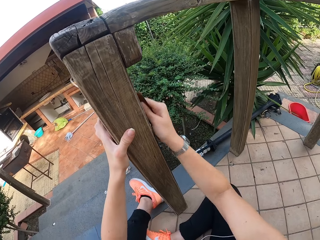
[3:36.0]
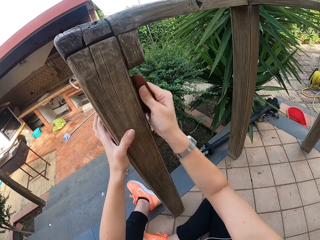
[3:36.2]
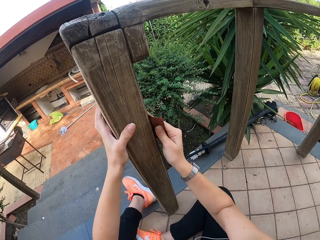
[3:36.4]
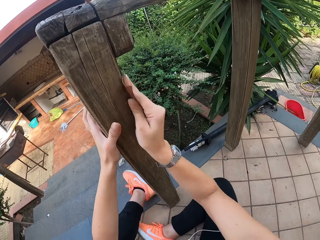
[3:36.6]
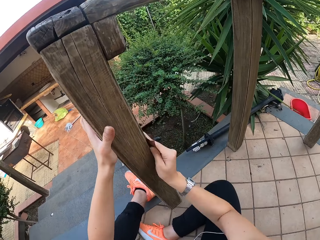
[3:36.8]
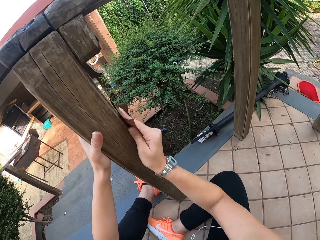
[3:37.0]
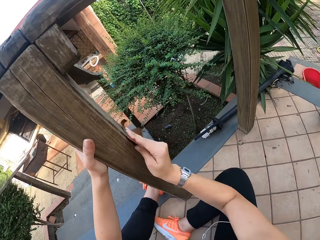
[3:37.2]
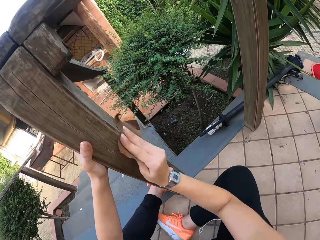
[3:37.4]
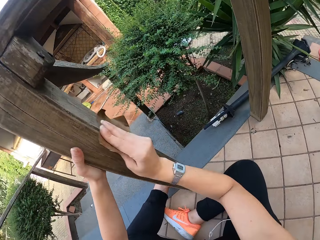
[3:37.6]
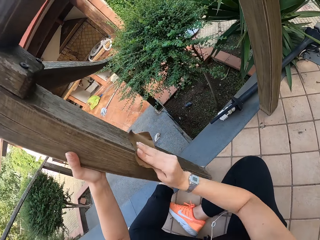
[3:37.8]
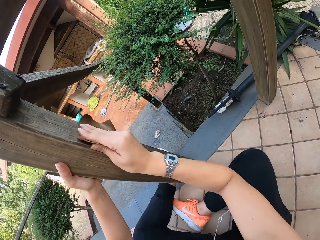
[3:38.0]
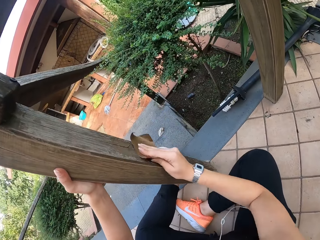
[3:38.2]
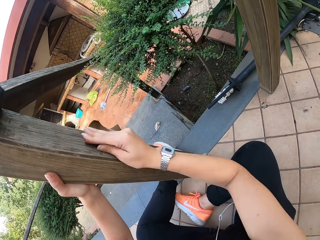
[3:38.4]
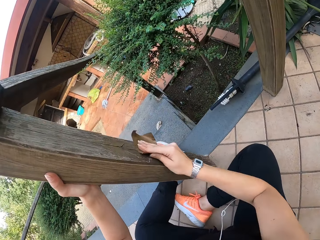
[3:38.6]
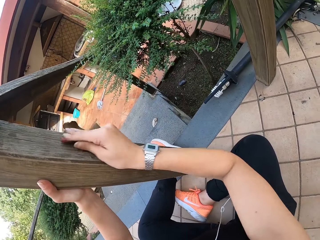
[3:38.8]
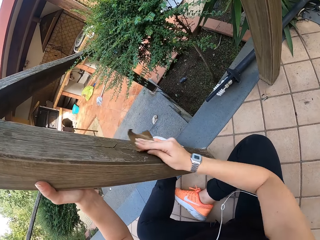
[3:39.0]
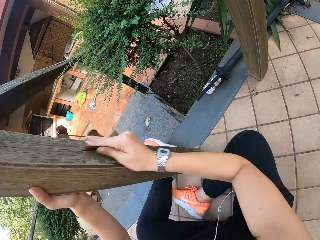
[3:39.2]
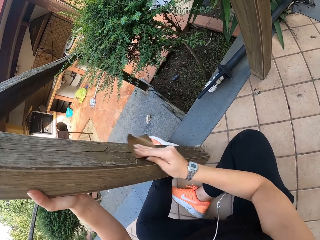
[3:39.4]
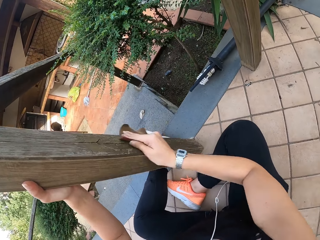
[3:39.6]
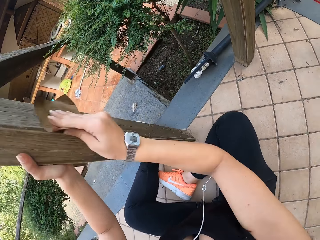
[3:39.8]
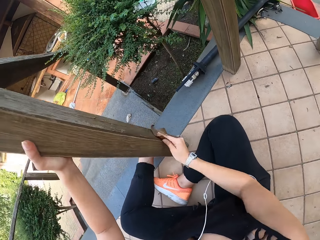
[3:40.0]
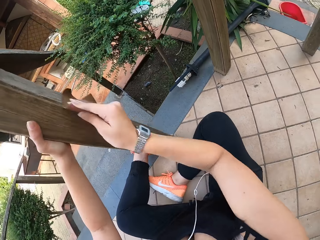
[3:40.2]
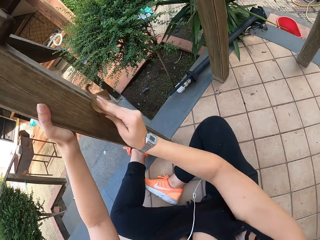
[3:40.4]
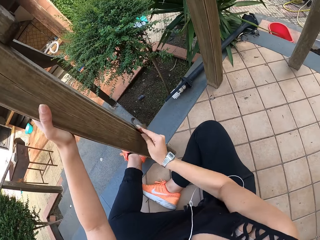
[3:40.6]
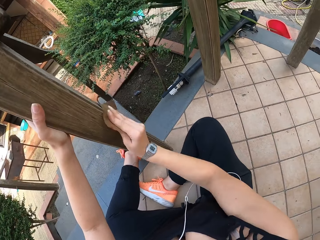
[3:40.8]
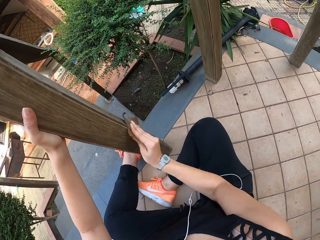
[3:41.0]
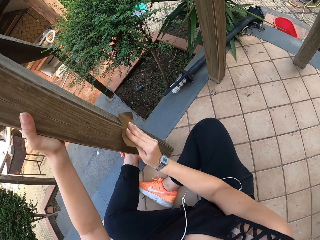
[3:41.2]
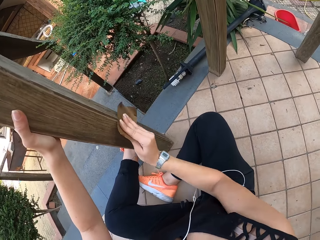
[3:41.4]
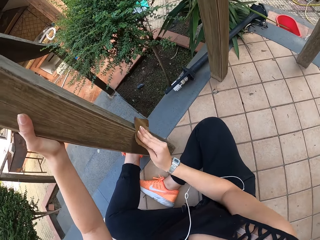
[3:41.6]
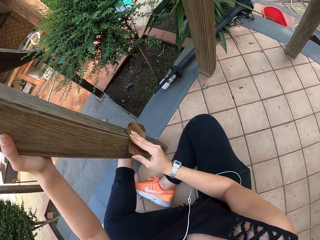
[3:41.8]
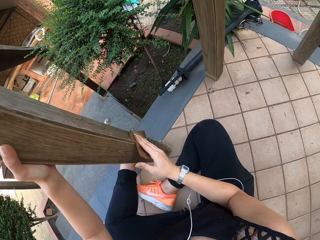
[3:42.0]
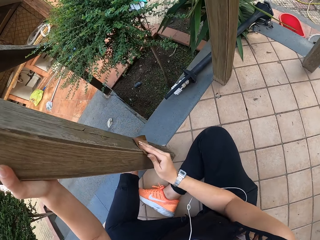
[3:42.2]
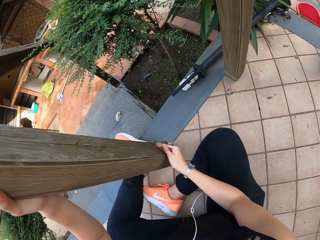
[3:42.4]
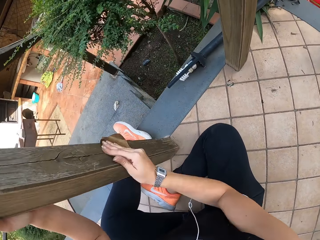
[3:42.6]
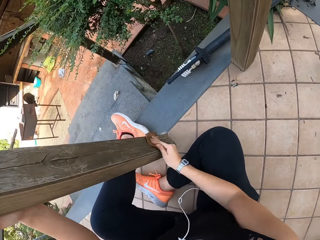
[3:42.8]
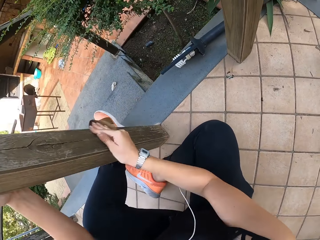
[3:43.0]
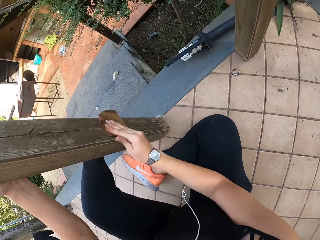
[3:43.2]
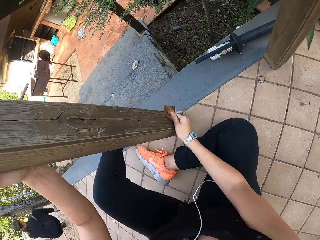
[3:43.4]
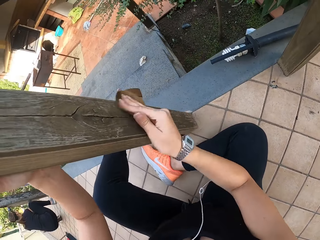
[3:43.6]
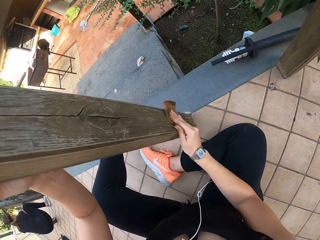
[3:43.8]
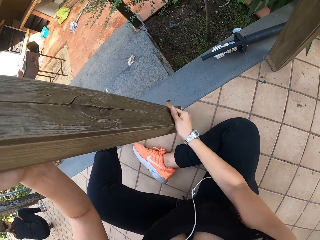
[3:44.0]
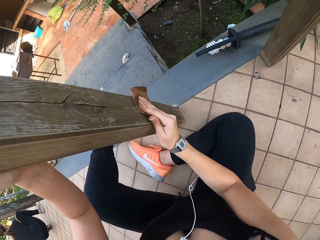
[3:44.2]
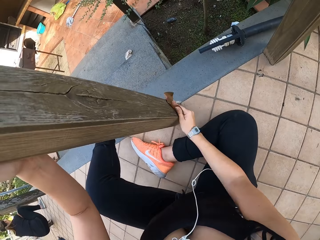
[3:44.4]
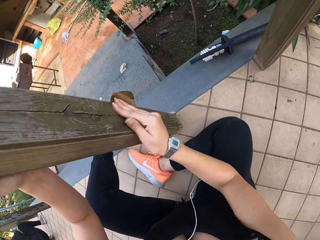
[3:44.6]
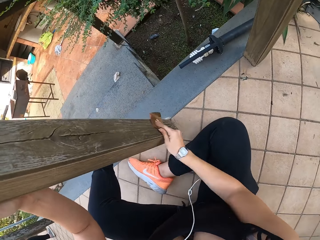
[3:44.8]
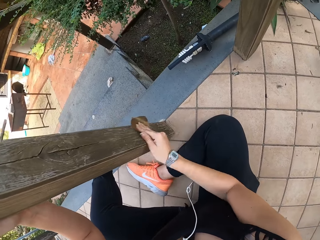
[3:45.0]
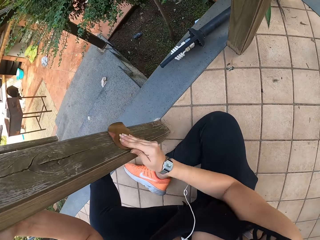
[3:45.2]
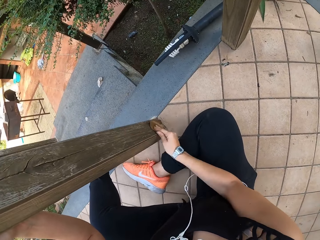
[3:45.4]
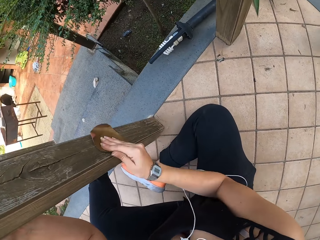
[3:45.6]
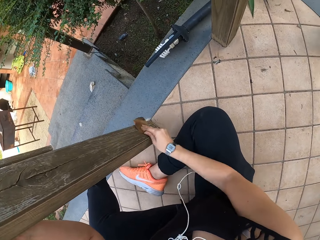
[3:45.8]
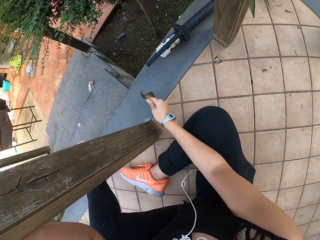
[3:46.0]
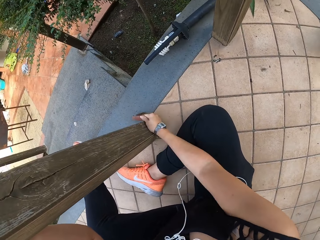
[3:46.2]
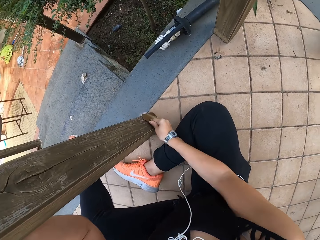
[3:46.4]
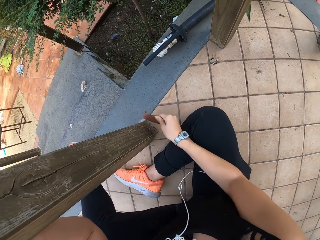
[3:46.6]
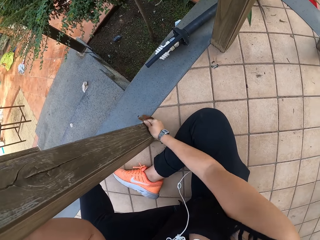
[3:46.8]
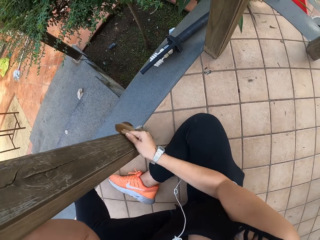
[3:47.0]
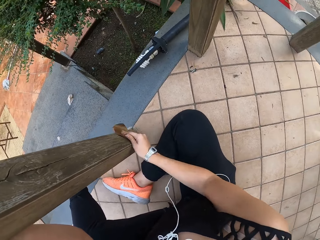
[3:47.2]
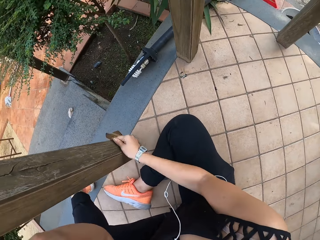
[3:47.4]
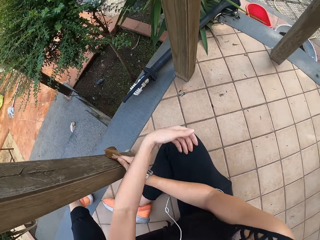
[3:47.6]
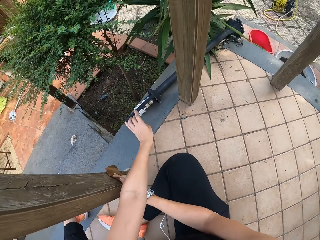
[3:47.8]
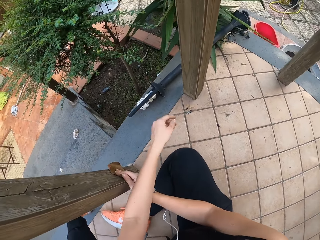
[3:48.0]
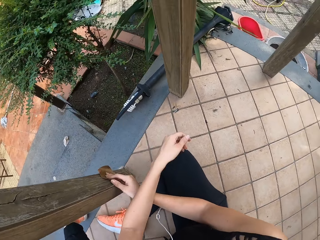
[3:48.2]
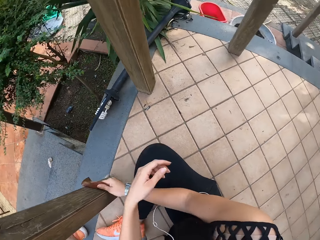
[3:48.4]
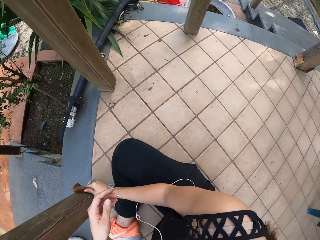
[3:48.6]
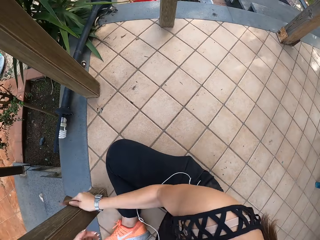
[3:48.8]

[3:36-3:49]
The camera wearer dusts her pants with her left hand.

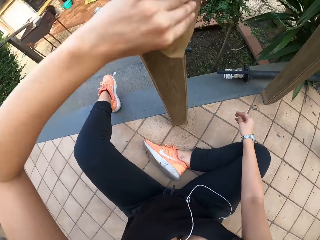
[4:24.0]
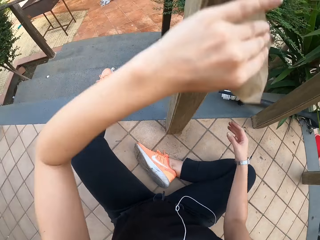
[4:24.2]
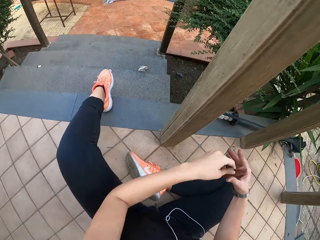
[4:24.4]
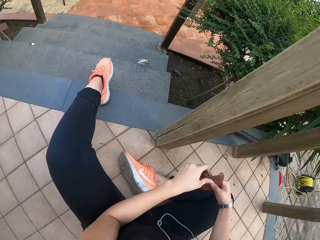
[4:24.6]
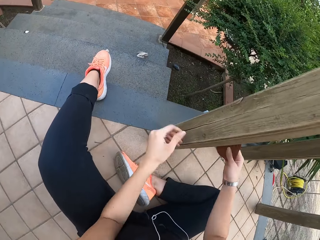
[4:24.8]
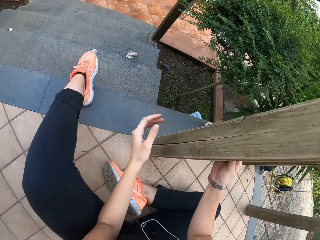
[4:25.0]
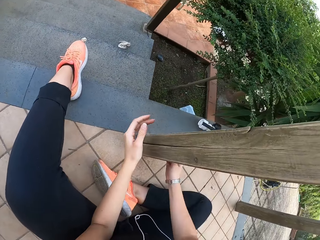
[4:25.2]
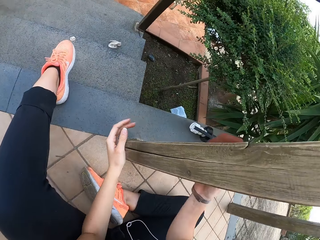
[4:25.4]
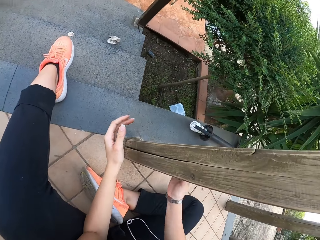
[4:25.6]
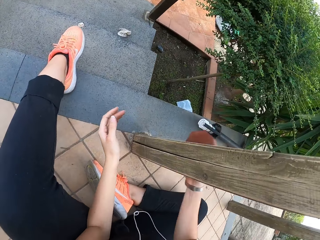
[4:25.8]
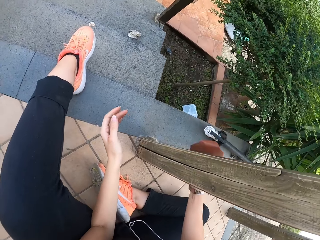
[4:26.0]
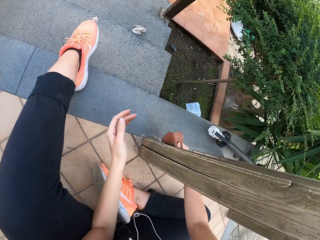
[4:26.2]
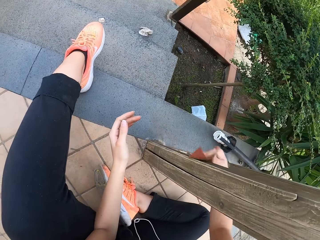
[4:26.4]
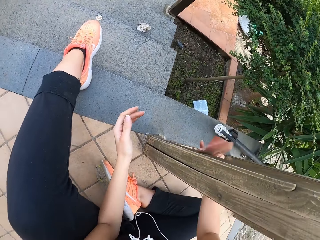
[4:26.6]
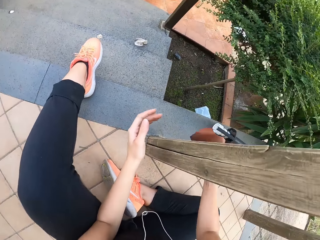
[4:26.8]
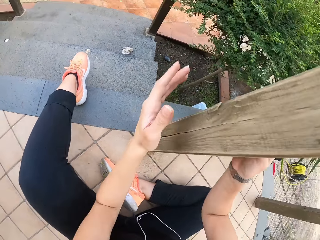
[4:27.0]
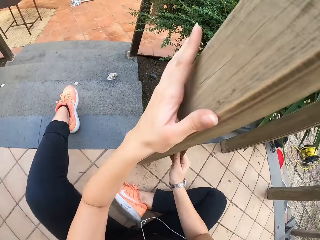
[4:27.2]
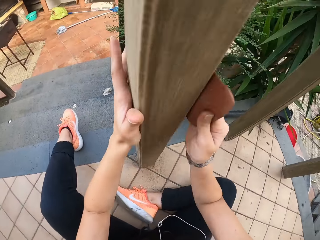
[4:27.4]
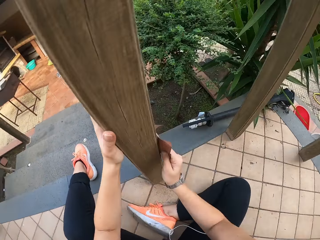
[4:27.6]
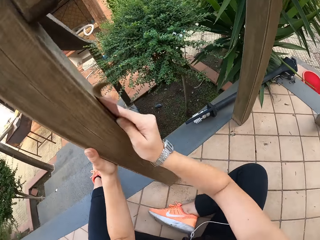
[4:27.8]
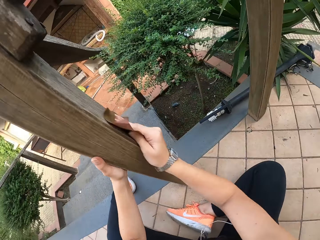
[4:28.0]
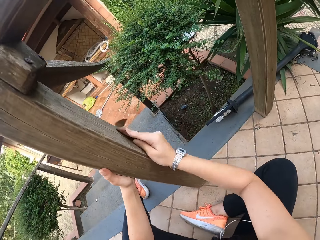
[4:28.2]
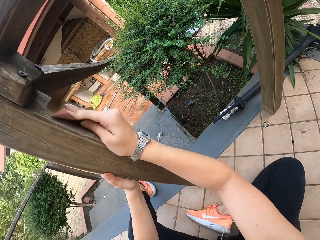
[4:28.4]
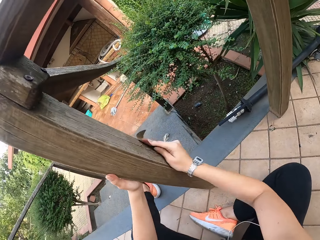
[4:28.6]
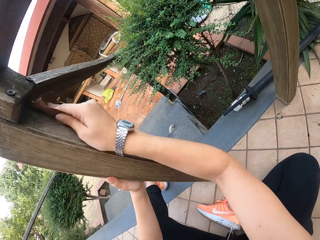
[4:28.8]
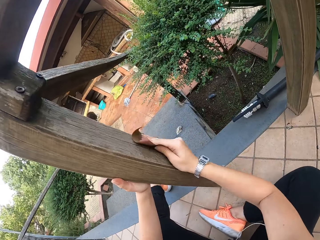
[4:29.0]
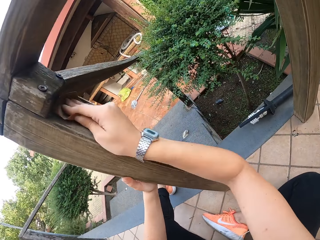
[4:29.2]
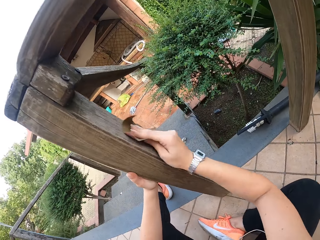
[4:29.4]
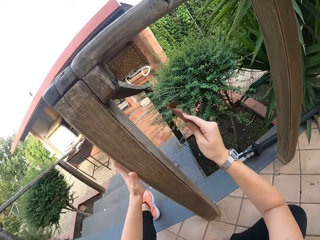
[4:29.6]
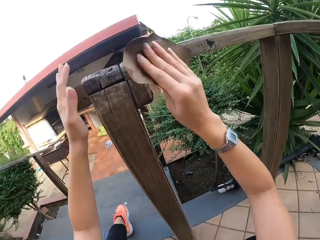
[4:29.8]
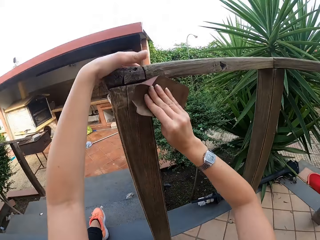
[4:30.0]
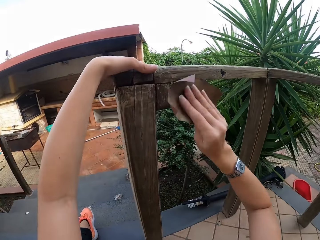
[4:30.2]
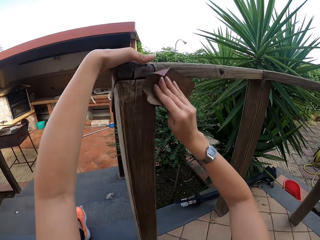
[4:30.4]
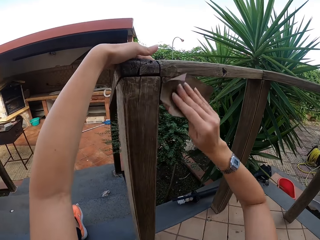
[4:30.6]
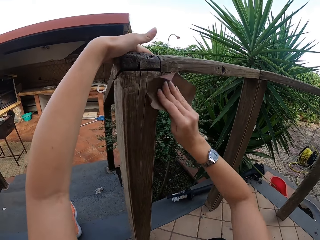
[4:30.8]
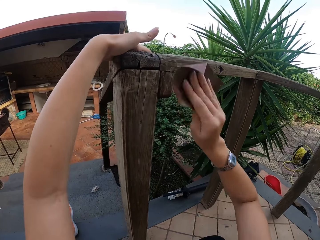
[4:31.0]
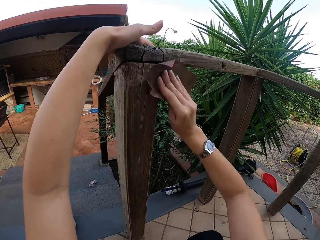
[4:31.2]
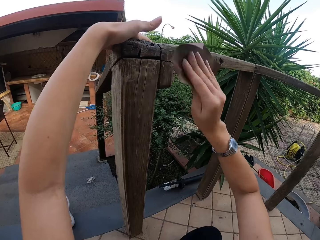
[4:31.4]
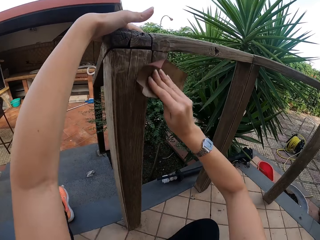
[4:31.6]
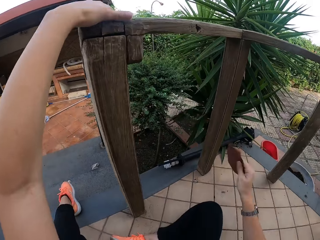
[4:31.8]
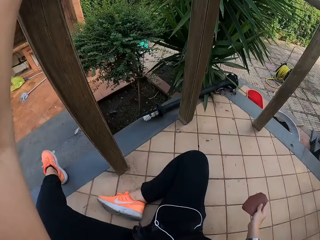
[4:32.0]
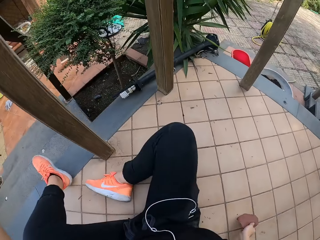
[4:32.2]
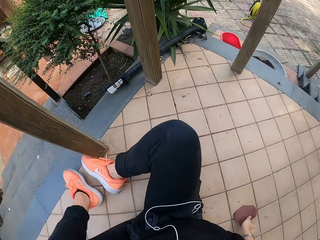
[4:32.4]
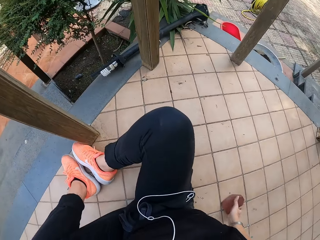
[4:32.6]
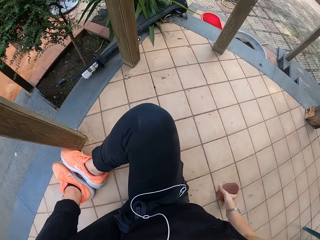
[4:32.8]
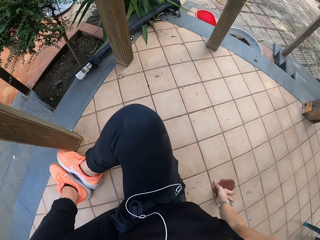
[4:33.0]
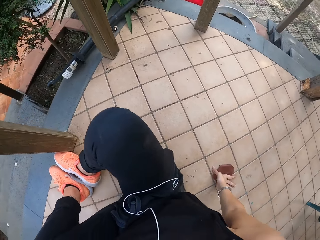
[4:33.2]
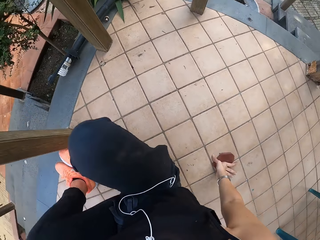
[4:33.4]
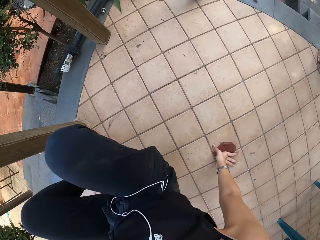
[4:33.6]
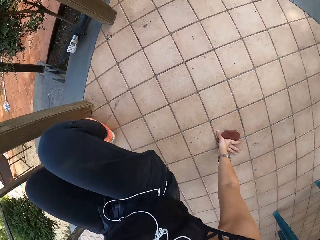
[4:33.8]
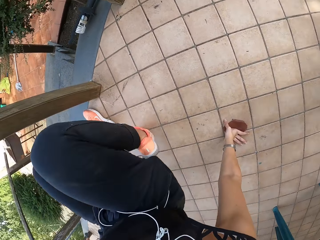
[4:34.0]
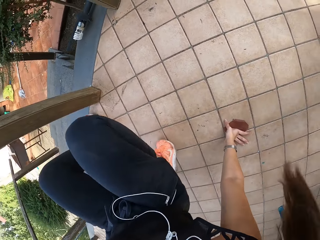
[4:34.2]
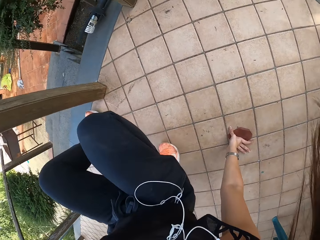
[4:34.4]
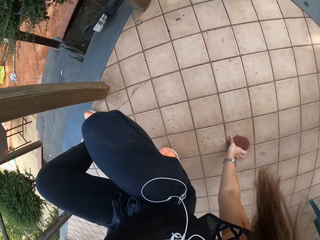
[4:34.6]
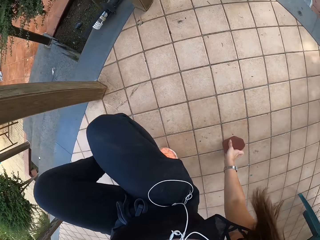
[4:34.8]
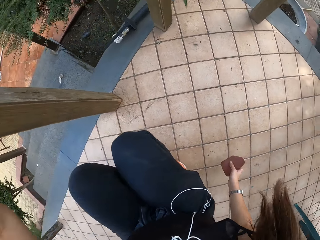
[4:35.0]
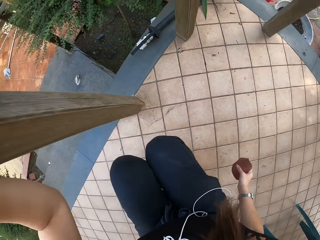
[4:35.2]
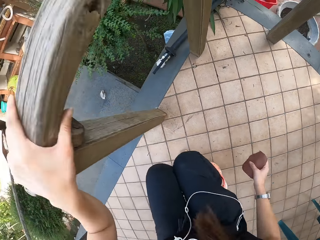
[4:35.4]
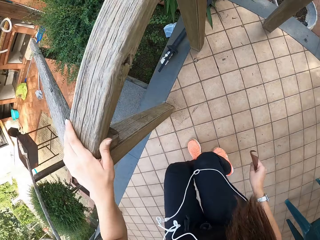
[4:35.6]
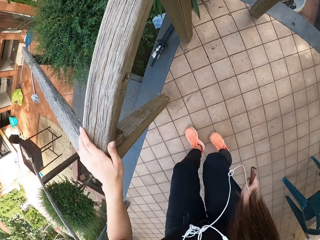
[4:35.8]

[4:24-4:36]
The camera wearer scrubs the wooden rail with the sandpaper in her right hand. She holds onto the rail with her left hand. She puts her hand on the floor. She stands on her feet.
